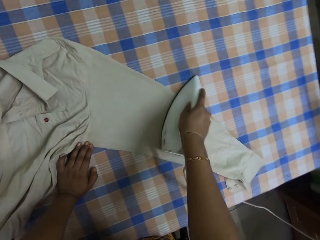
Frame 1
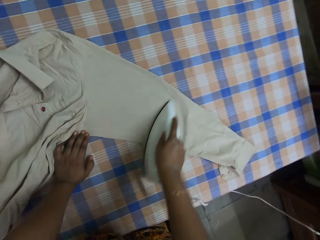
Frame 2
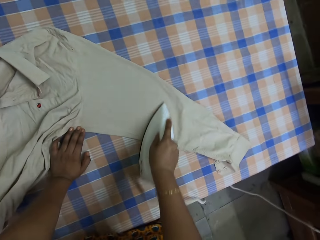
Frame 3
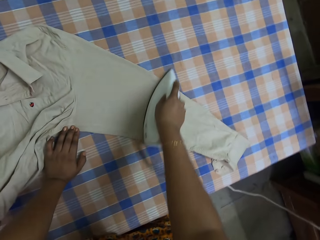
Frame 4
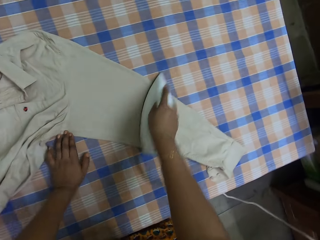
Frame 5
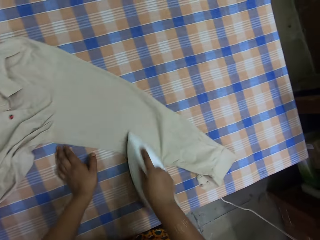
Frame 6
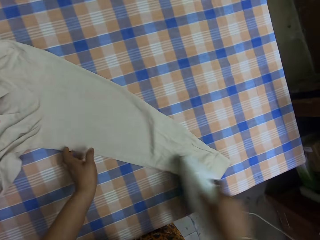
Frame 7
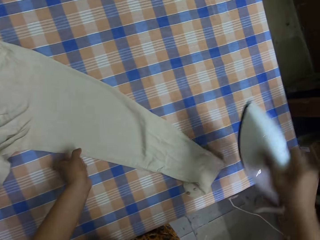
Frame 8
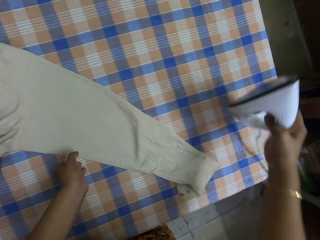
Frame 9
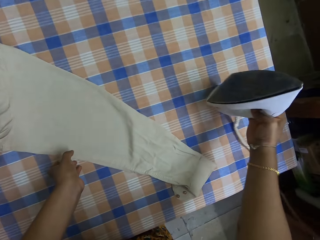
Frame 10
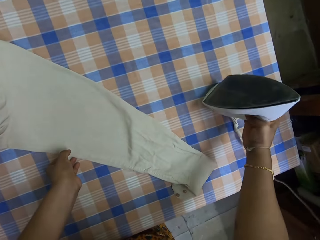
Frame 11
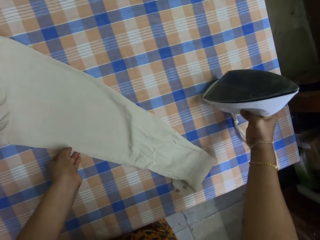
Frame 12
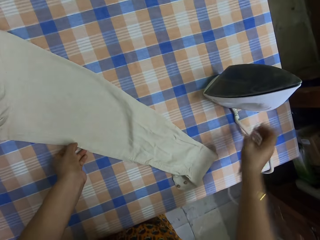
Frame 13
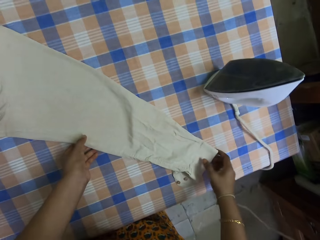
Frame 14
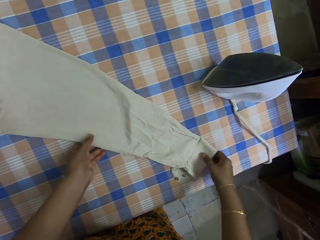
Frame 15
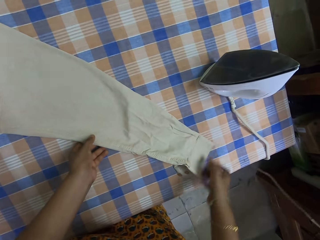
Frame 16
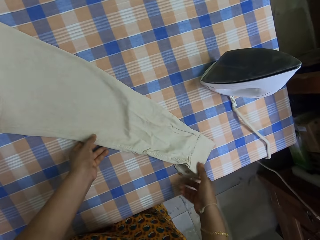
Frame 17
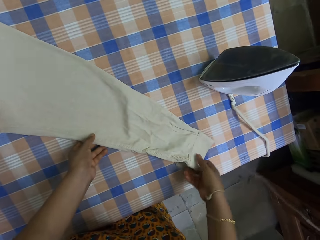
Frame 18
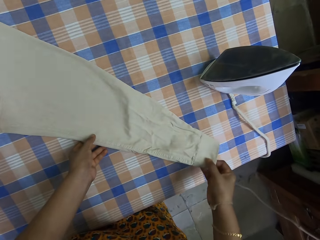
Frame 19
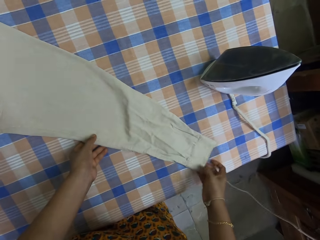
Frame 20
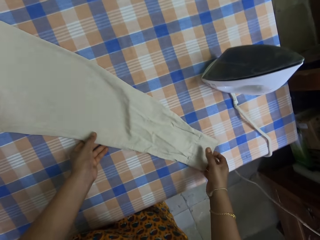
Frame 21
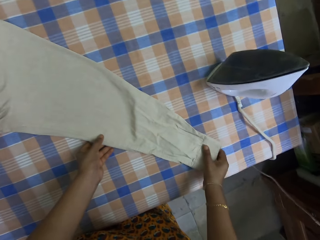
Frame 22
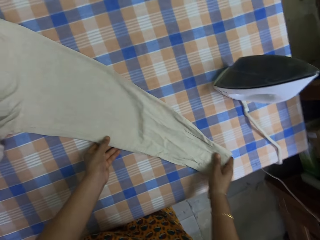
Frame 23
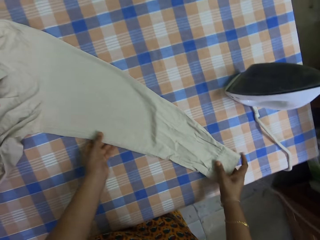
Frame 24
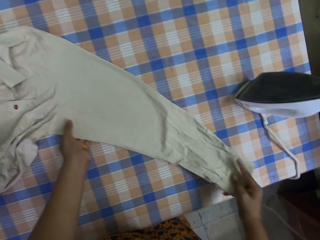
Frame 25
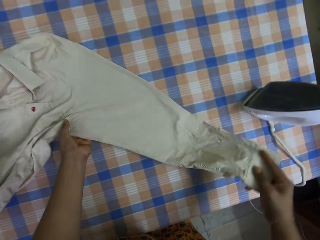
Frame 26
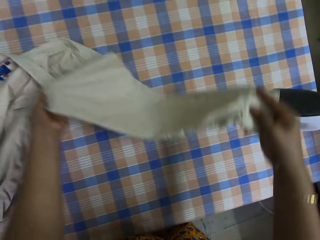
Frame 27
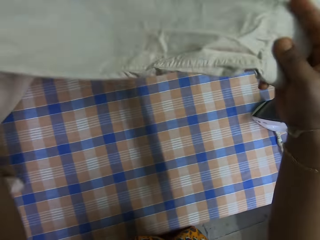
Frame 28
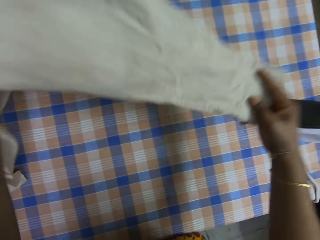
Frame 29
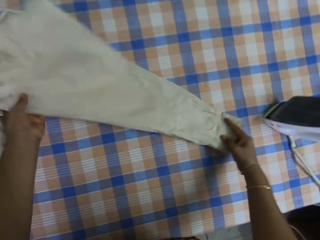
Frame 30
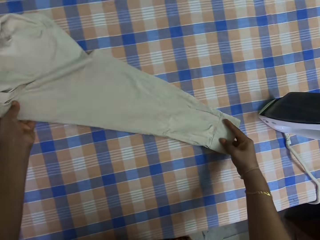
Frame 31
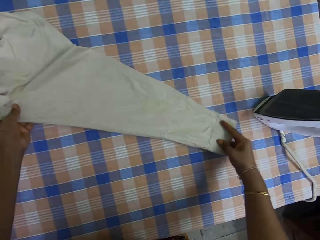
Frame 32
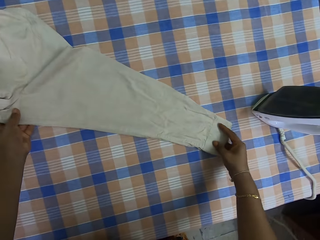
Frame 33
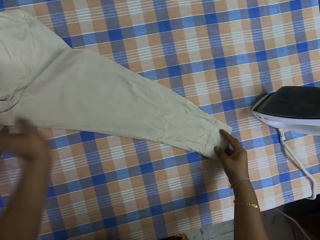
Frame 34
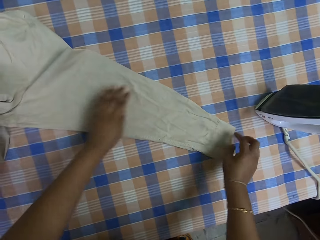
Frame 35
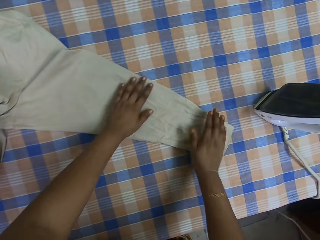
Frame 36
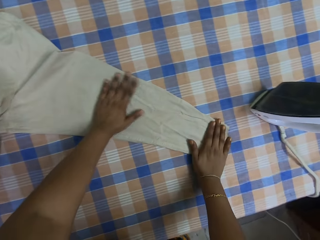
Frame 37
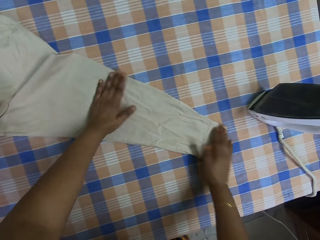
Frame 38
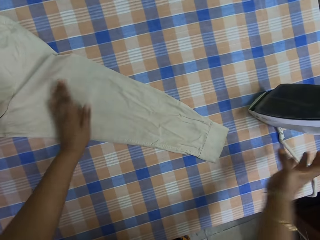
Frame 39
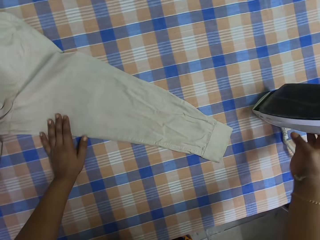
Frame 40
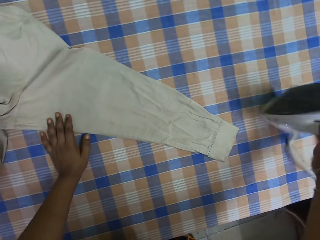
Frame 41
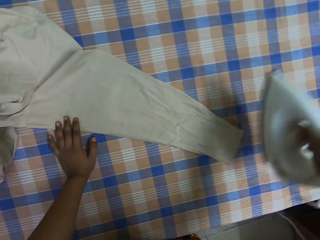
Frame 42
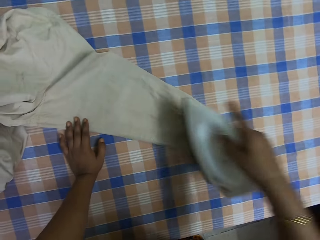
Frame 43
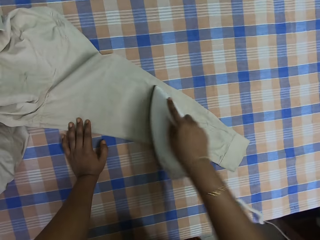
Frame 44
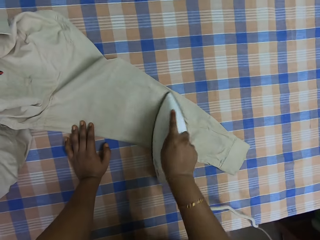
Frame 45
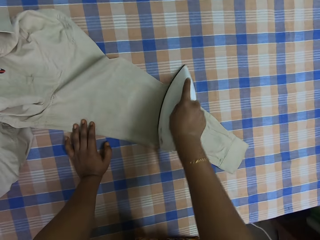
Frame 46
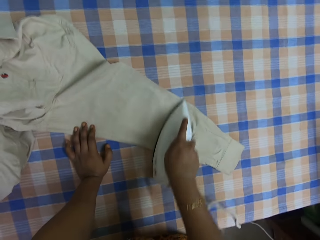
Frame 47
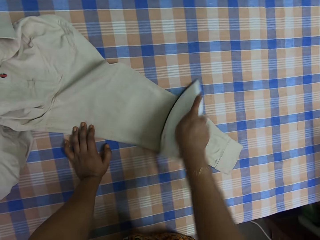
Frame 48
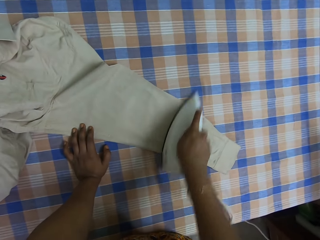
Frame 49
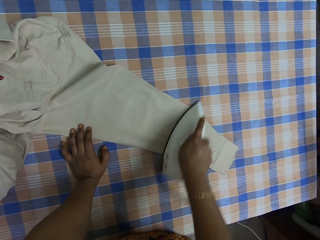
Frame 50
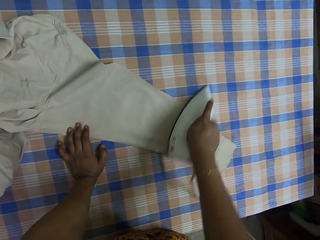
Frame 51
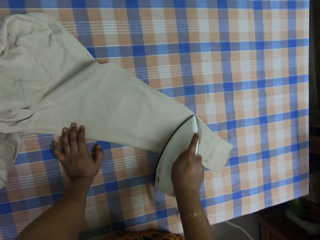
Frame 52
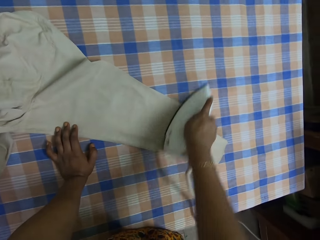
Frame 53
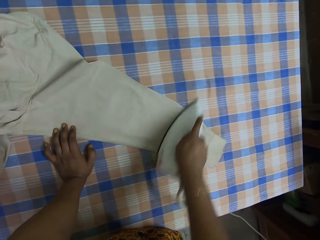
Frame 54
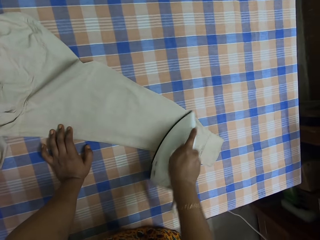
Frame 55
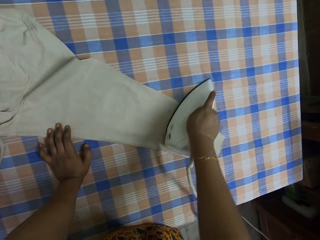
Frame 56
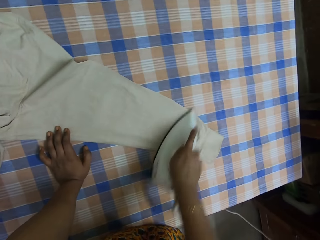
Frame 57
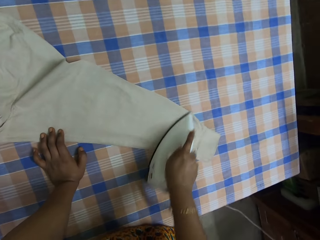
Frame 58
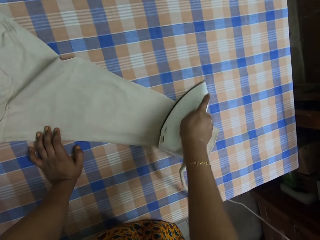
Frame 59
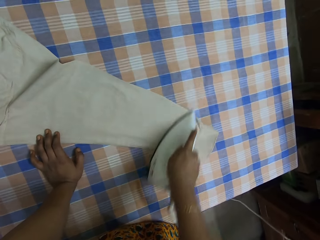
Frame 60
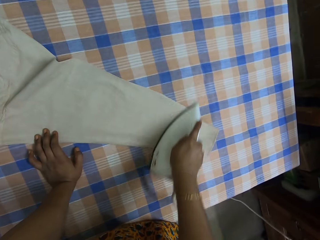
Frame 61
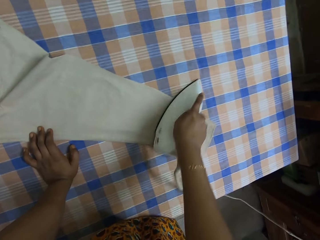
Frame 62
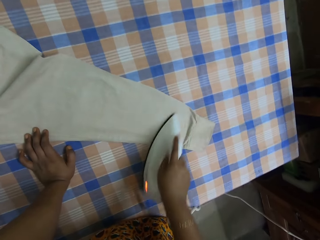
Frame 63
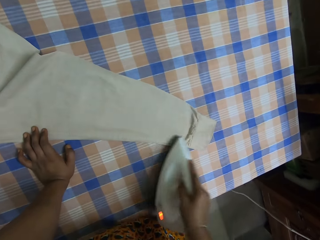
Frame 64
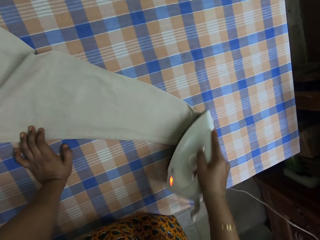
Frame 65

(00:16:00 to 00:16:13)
The camera wearer puts the iron box on the table. They adjust the shirt on the table. They straighten the sleeve. They pick the iron box from the table. They iron the sleeve.

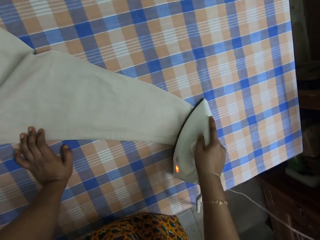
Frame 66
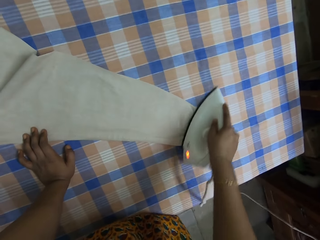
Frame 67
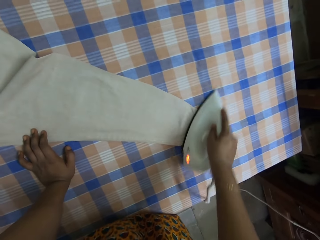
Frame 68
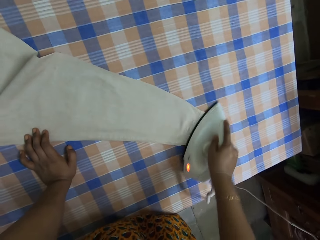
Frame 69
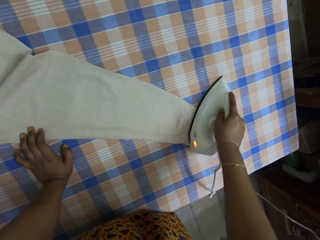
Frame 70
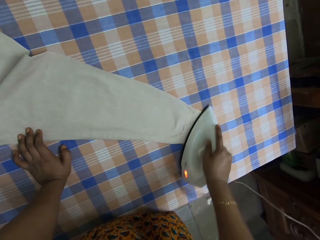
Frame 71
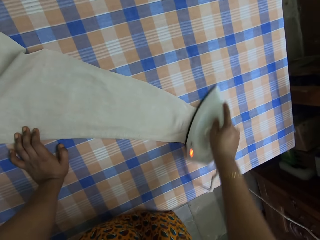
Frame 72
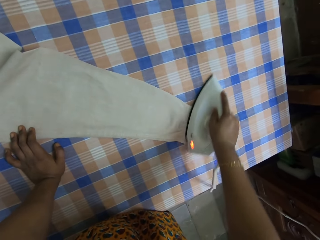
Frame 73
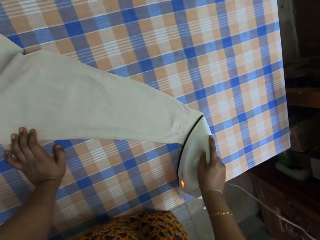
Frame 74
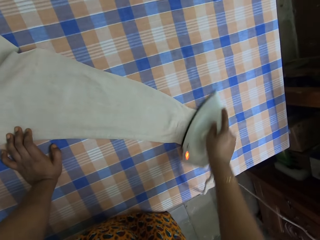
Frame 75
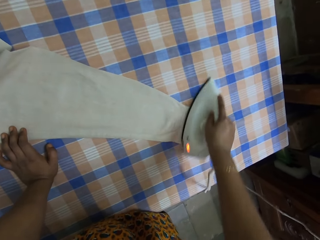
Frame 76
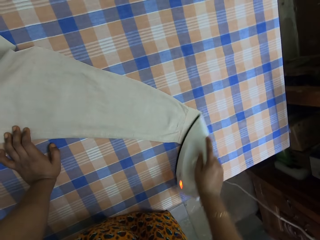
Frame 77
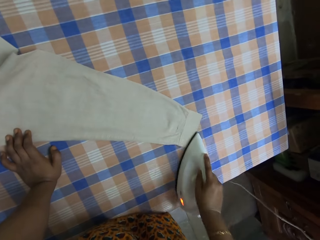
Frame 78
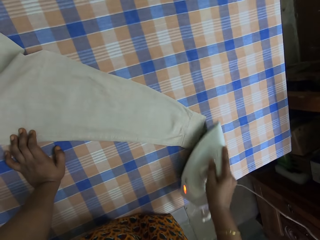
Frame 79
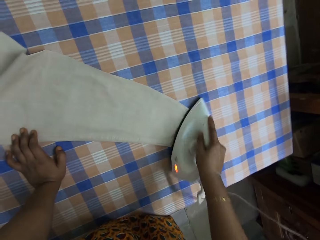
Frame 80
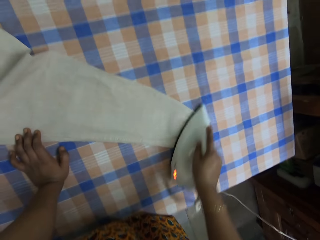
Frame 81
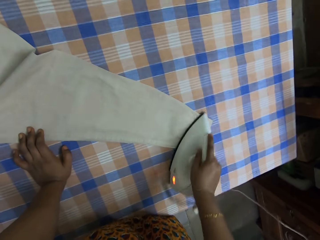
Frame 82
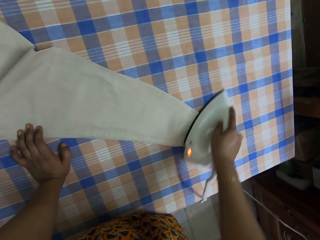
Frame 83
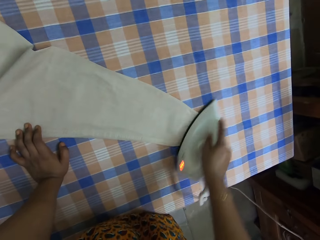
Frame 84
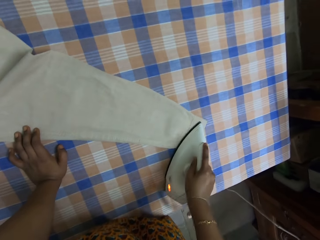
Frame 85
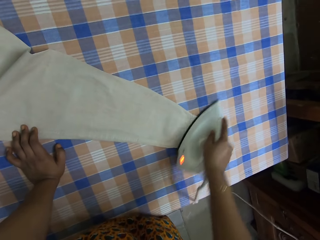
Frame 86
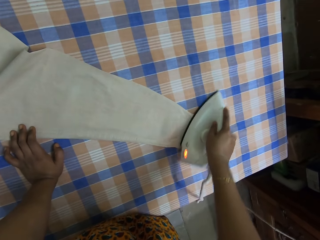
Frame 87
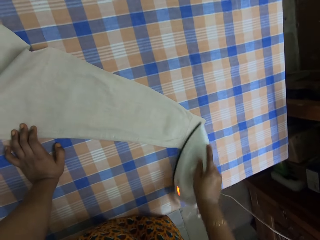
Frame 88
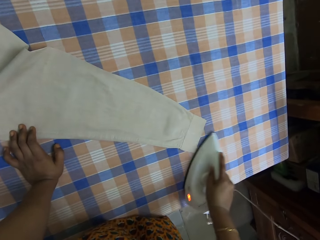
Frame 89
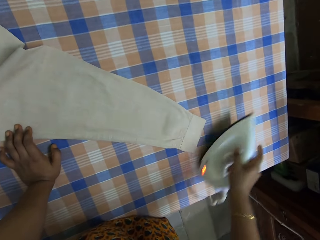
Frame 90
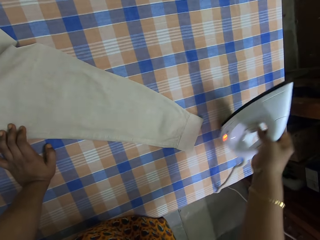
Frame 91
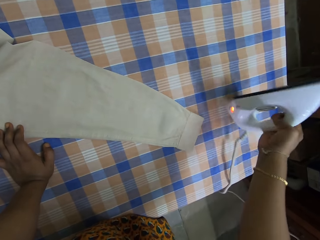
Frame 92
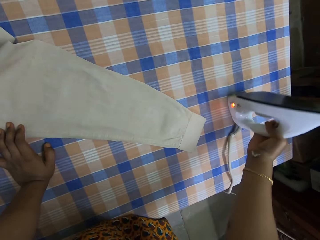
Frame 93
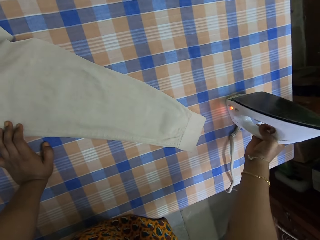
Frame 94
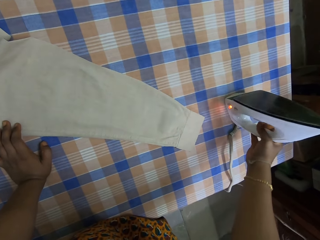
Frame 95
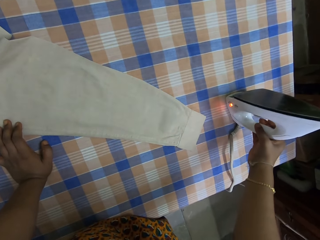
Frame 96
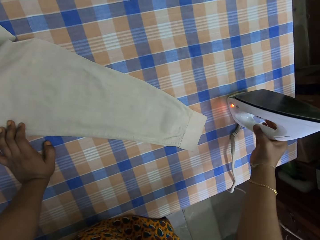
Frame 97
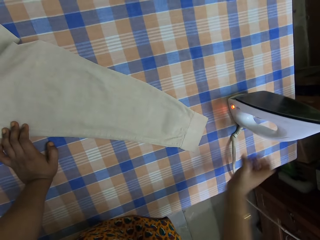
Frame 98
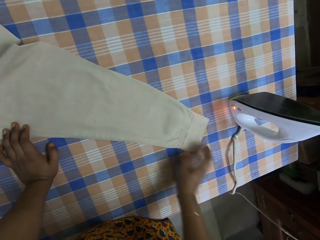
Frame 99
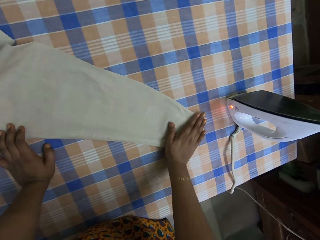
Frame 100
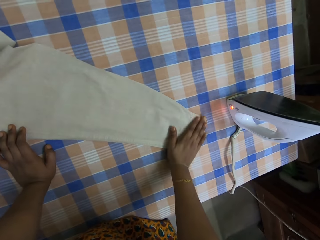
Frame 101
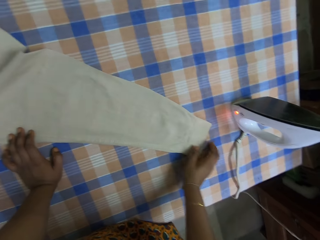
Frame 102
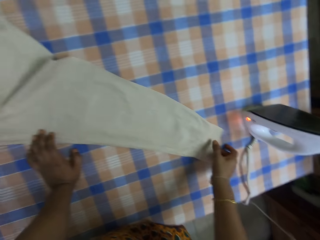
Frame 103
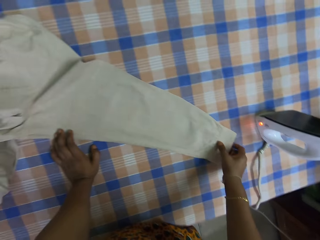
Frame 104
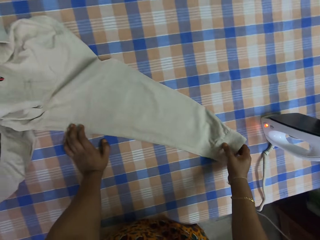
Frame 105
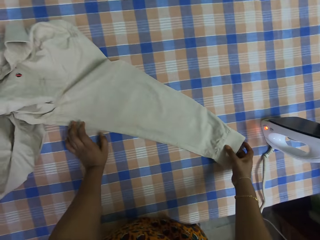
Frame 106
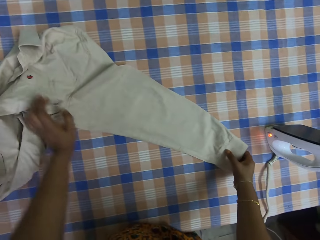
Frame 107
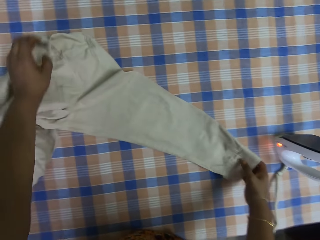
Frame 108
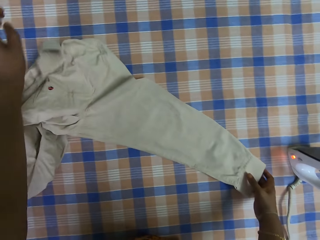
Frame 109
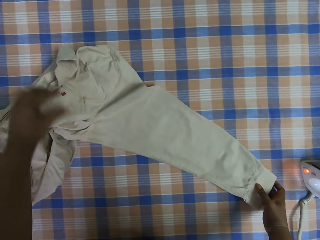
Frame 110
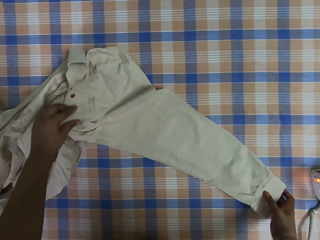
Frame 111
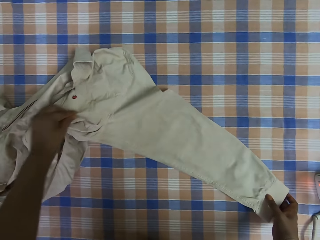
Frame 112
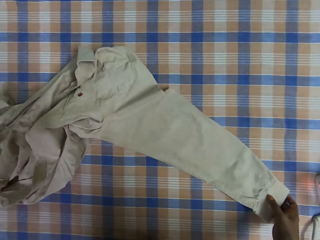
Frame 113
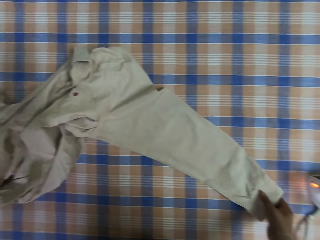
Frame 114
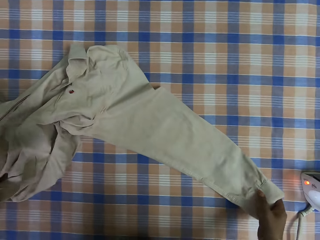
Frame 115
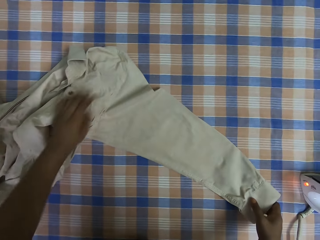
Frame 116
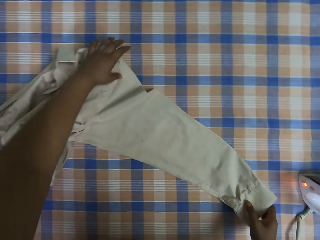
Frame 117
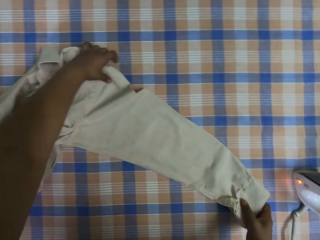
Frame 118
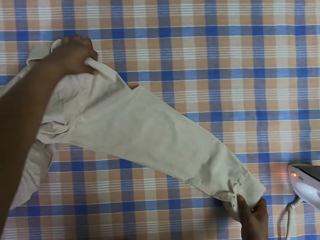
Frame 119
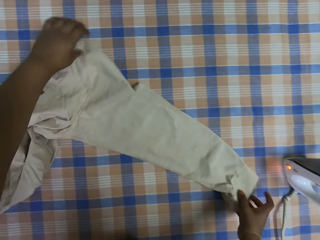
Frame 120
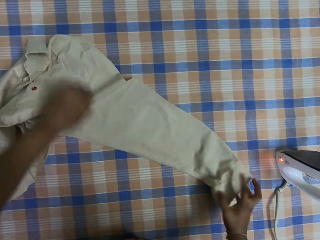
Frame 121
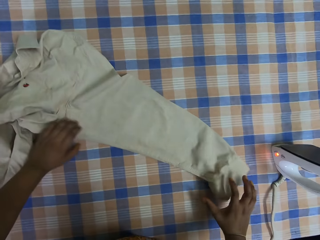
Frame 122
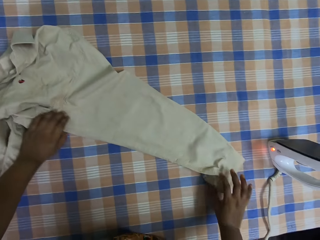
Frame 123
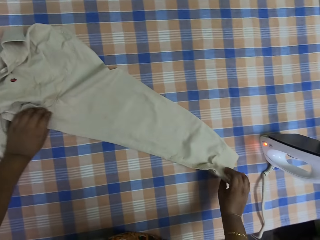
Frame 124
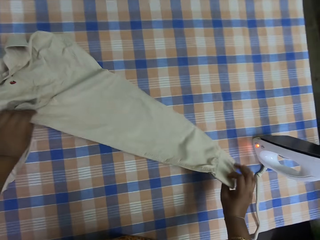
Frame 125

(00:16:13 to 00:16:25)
The camera wearer puts the iron box on the table. They turn the shirt on the table, touch the cuff, and touch the collar. They pull a waste on the pocket.
